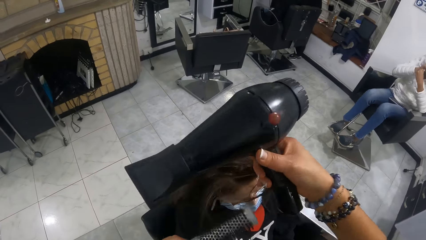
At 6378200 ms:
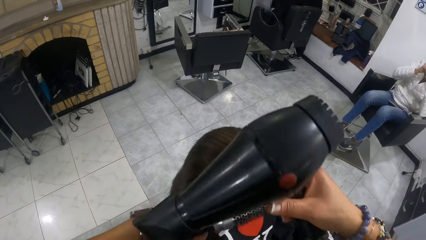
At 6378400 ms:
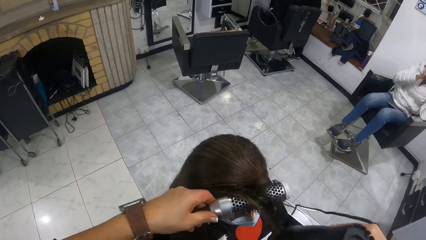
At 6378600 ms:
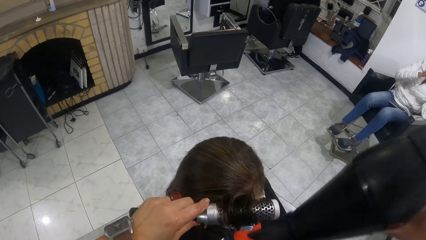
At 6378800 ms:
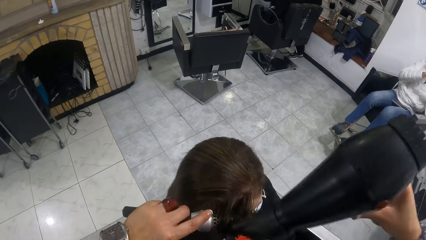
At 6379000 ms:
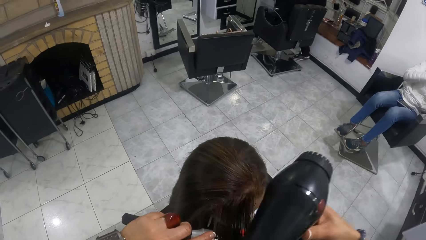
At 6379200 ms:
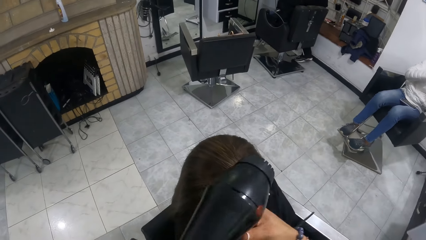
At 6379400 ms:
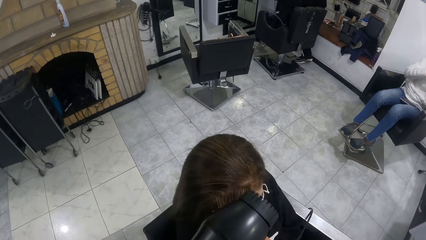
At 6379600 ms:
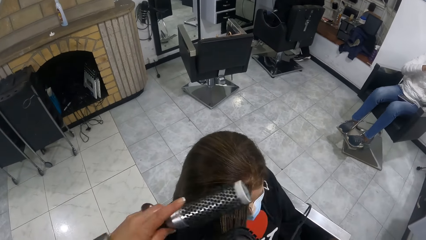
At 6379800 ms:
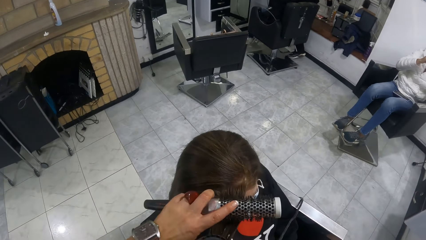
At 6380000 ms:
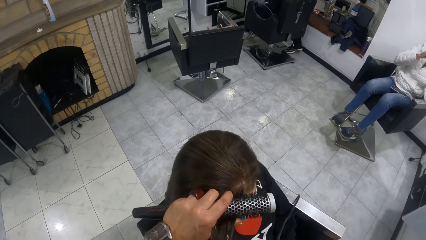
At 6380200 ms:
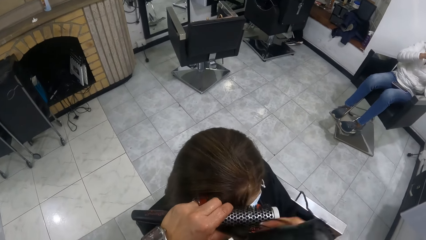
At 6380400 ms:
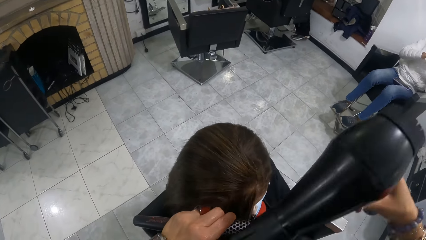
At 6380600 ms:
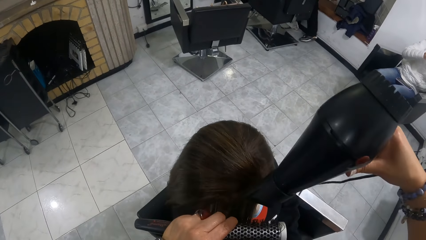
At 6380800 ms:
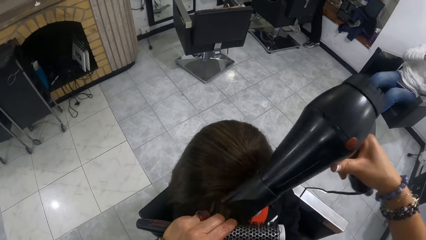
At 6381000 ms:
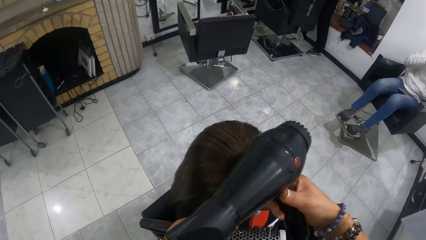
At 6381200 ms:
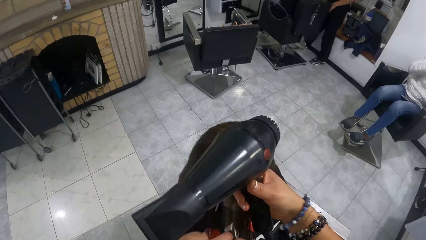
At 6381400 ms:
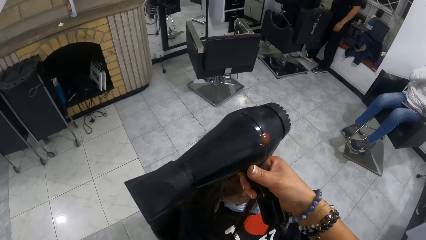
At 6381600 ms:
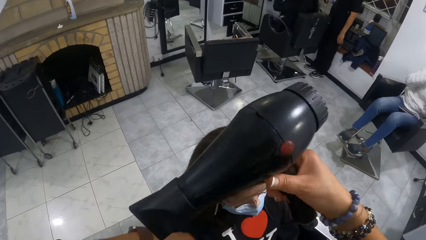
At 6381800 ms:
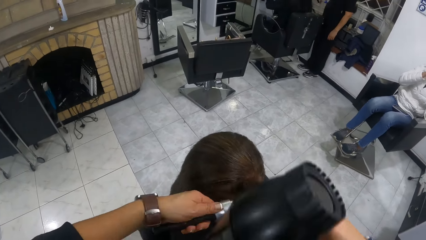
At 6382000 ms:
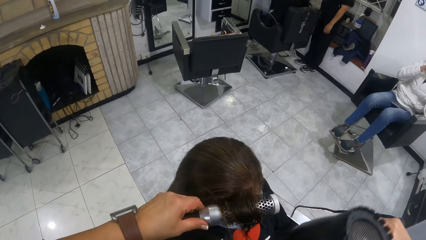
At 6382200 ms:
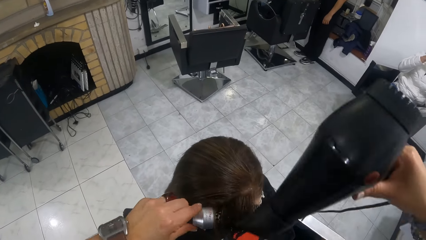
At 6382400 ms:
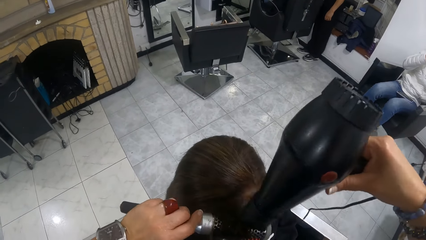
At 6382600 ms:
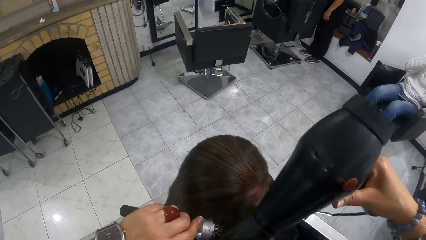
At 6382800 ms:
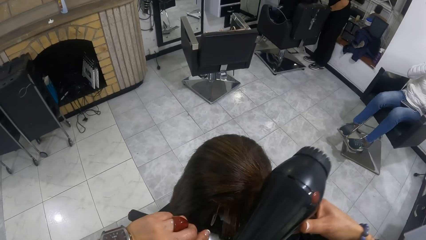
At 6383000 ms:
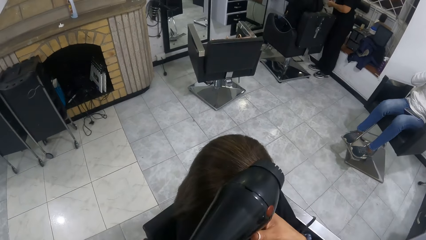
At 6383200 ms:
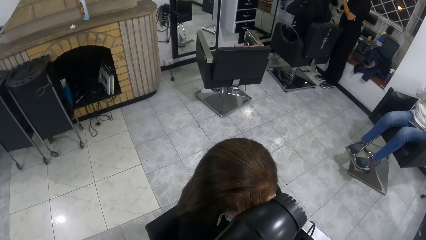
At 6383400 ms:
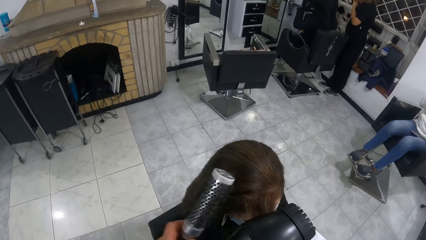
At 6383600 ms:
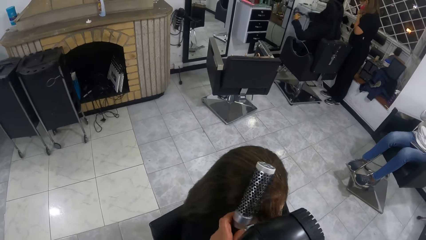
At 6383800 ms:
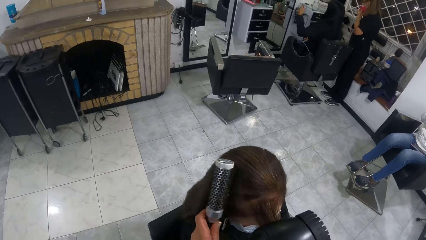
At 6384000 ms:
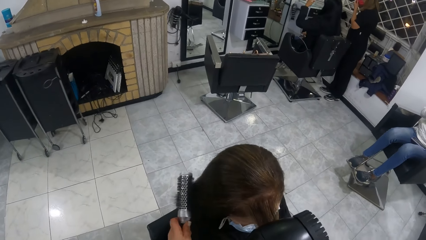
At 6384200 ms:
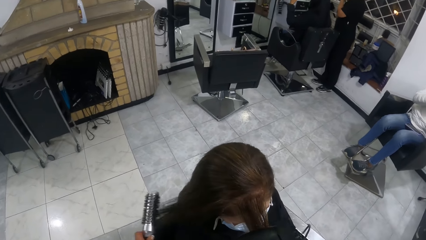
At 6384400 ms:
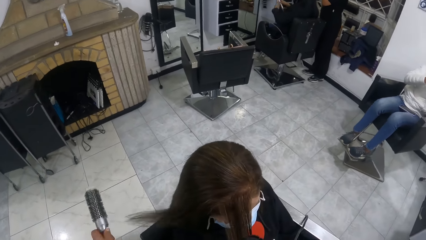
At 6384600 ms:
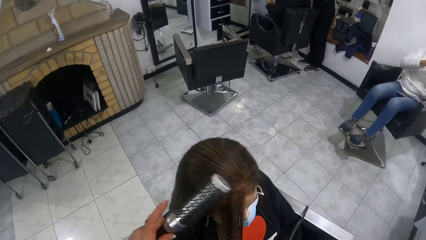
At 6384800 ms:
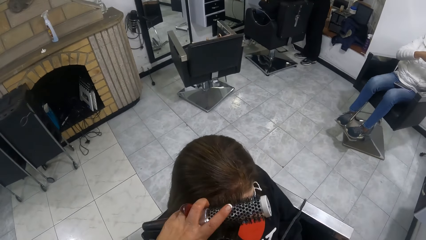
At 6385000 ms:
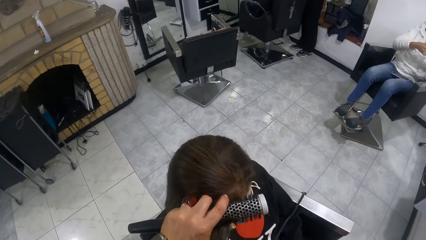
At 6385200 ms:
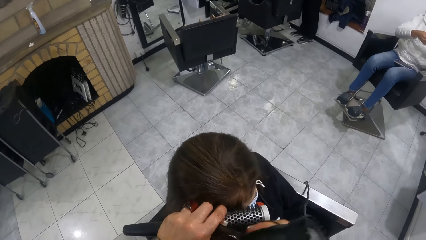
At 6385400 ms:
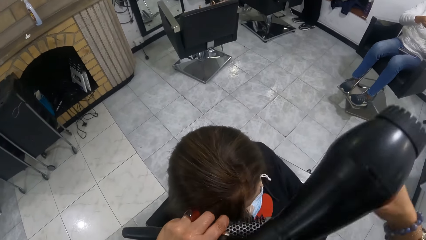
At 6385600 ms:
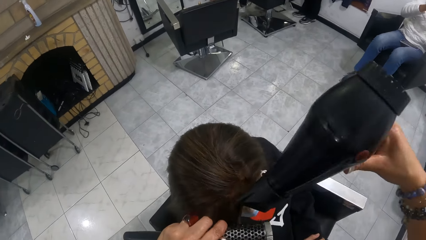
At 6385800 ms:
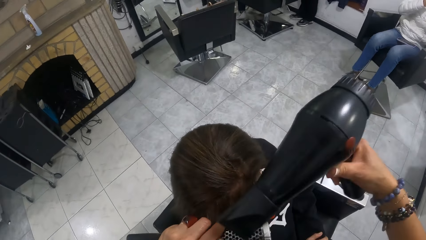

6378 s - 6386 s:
The camera wearer revamps the woman's hair with the curly hair brush and hand dryer in both hands.

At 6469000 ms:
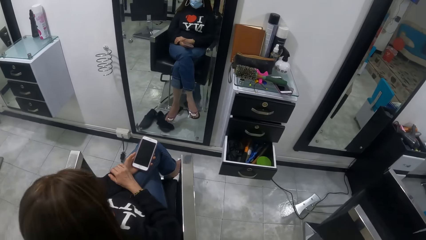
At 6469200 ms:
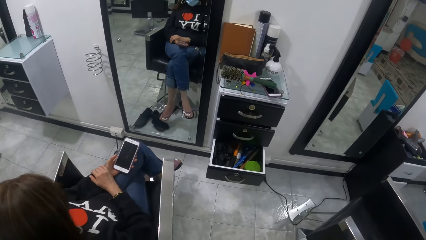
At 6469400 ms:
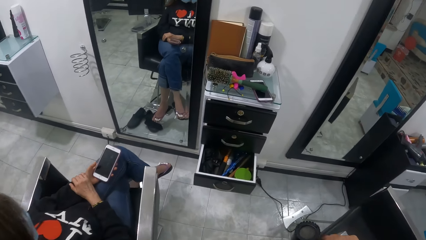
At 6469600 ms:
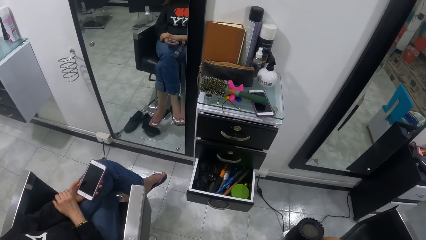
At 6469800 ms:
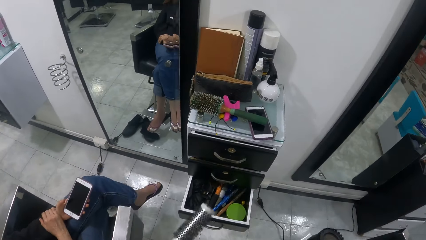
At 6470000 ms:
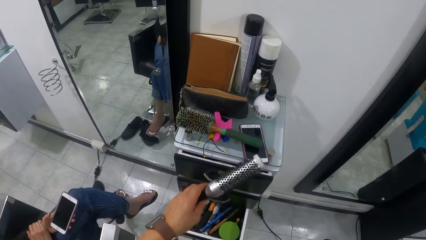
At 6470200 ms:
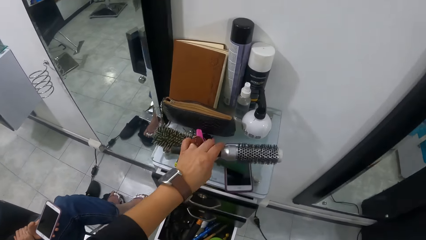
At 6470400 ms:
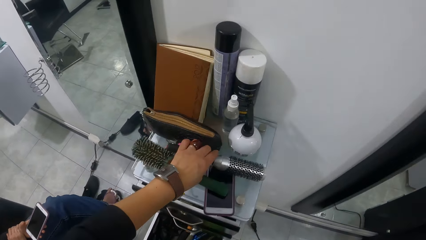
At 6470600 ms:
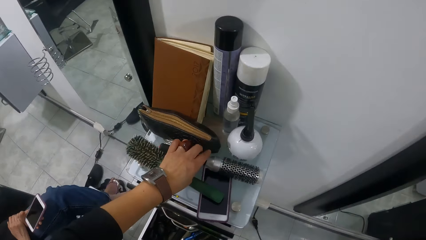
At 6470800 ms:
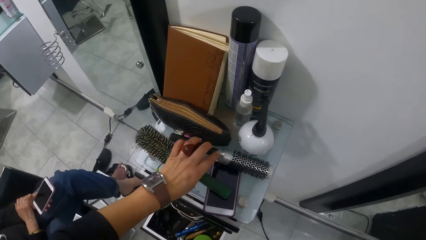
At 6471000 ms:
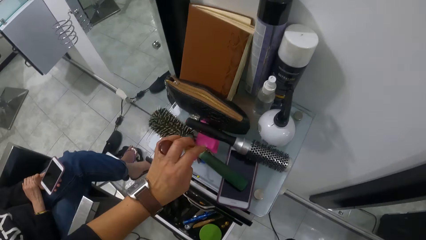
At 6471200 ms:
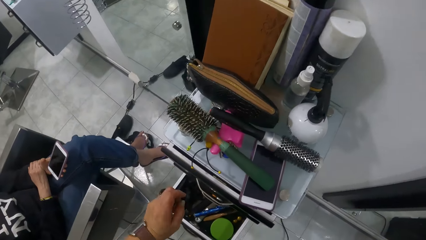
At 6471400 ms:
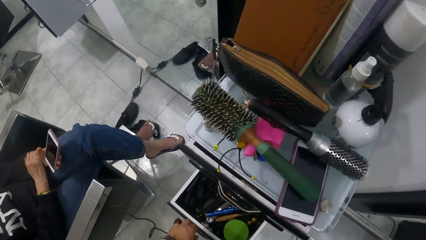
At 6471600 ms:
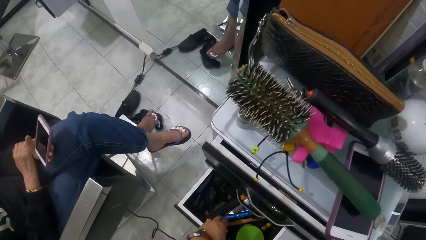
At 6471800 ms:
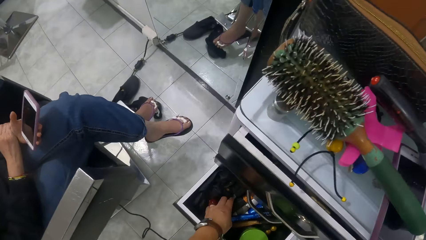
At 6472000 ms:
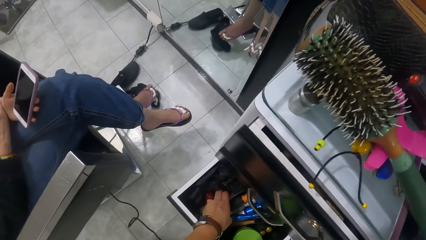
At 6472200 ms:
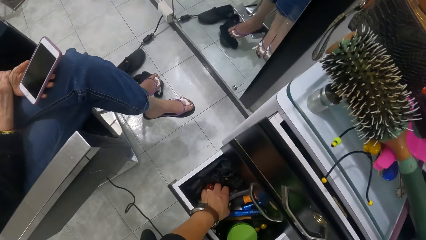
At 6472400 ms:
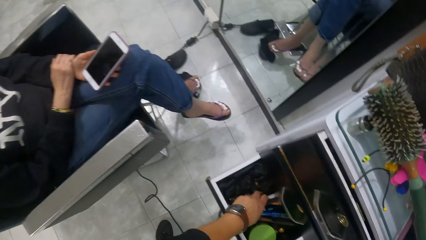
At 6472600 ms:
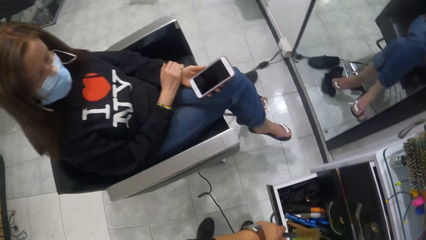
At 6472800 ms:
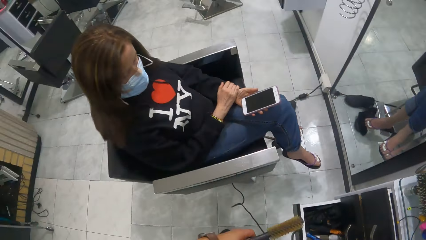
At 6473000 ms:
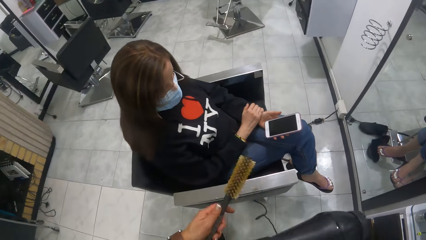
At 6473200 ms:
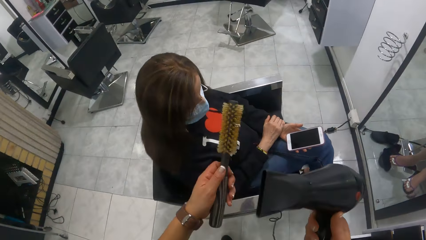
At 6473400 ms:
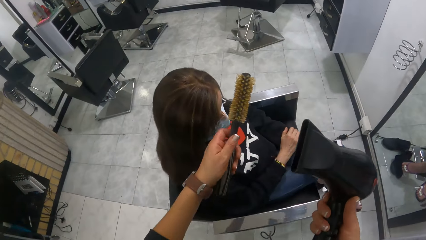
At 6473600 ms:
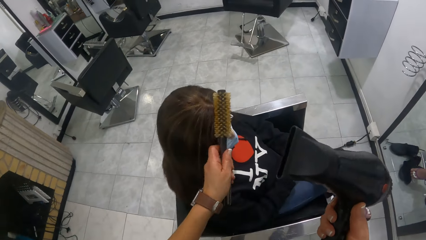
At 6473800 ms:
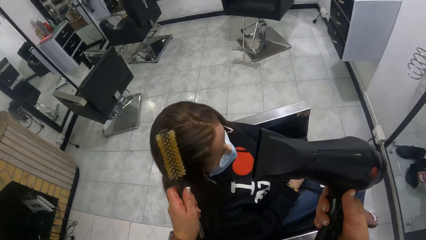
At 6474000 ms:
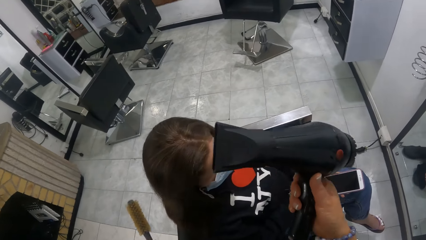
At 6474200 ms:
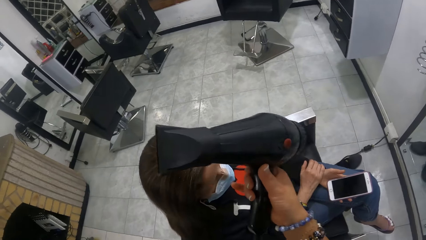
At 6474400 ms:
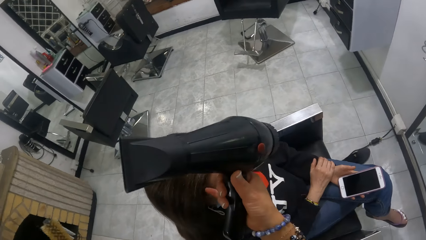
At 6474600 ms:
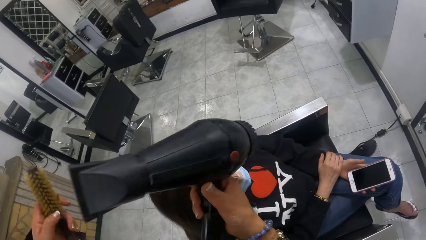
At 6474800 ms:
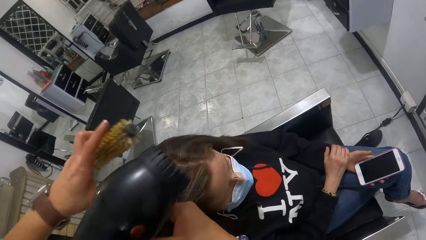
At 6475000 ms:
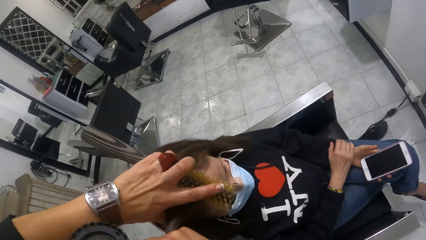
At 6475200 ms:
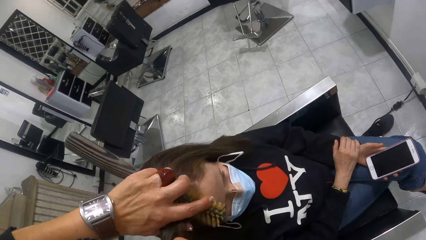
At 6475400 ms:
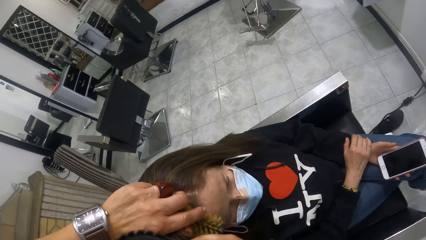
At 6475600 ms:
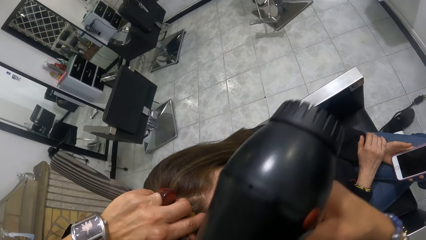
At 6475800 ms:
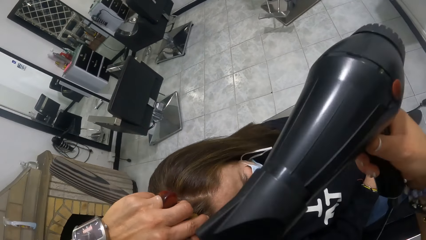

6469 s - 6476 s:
The camera wearer drops the curly hair brush on the cabinet top with her left hand. She picks up a curly hair brush from the cabinet drawer with her left hand.
